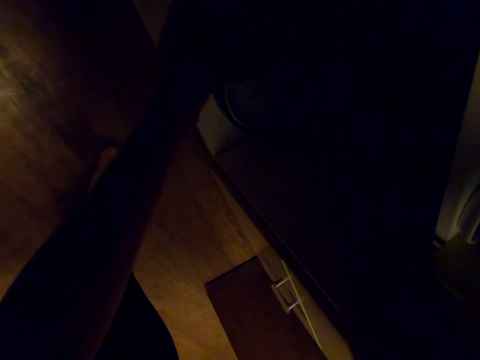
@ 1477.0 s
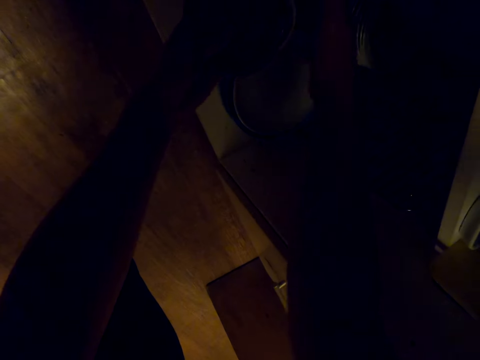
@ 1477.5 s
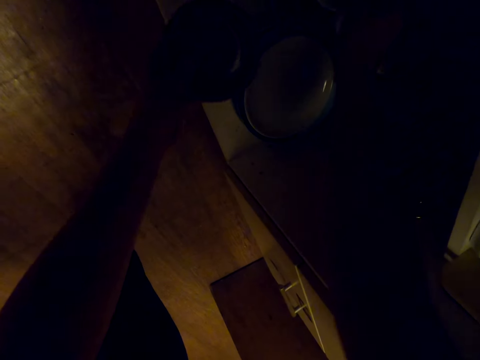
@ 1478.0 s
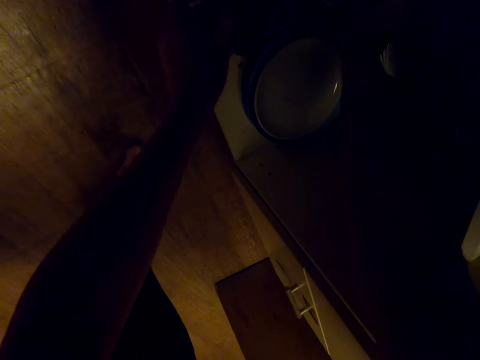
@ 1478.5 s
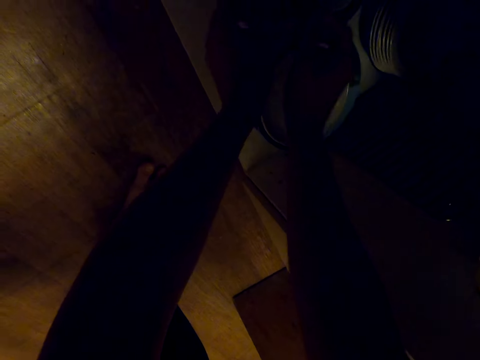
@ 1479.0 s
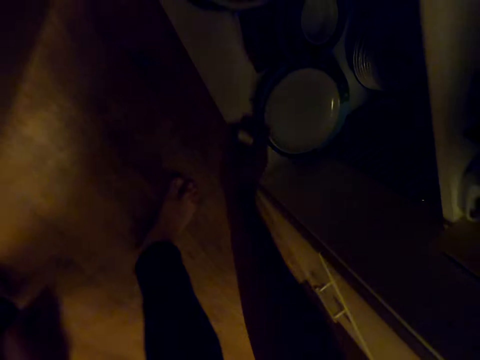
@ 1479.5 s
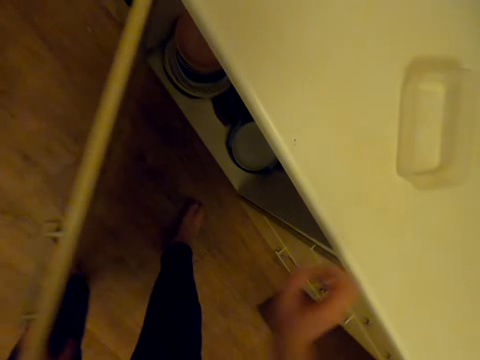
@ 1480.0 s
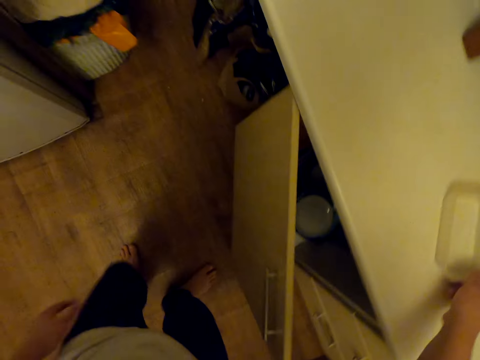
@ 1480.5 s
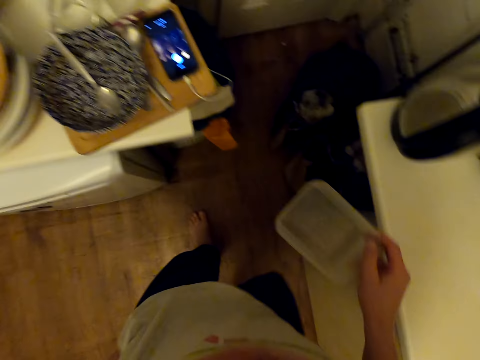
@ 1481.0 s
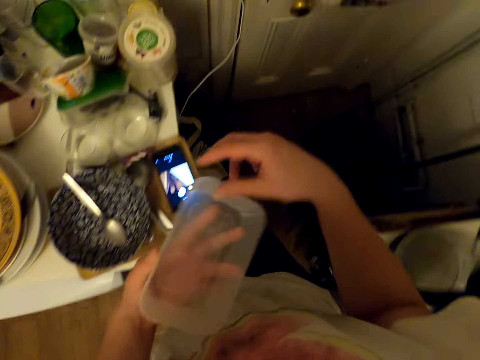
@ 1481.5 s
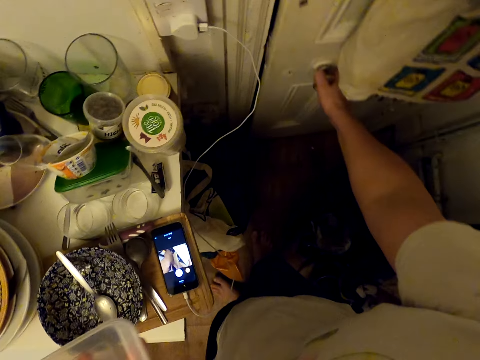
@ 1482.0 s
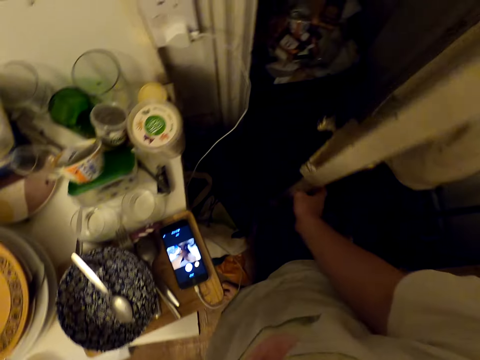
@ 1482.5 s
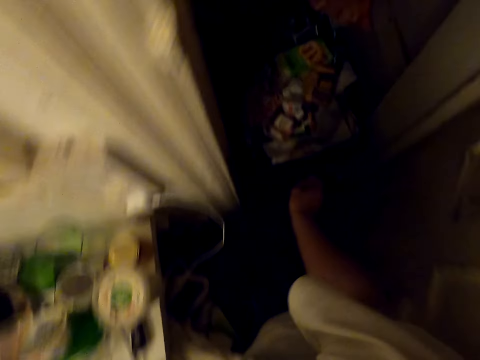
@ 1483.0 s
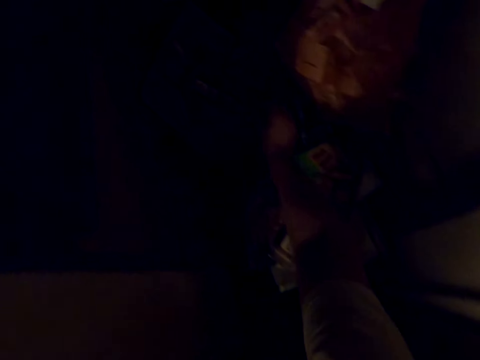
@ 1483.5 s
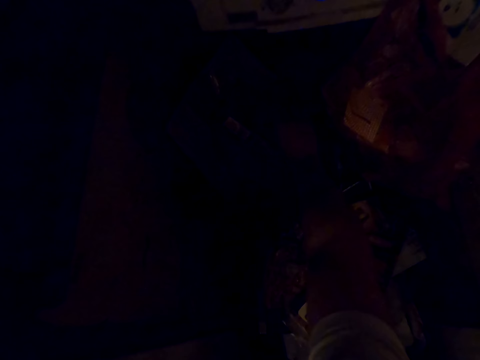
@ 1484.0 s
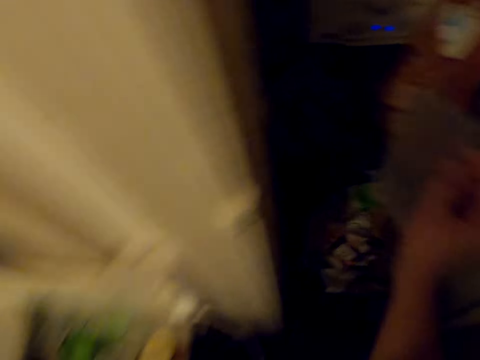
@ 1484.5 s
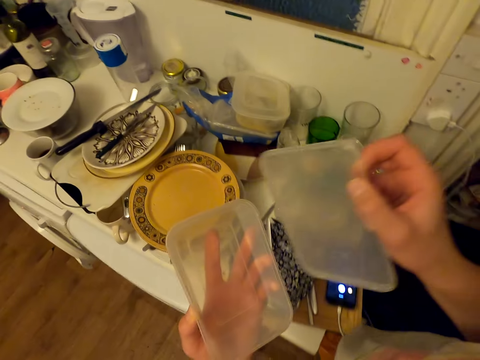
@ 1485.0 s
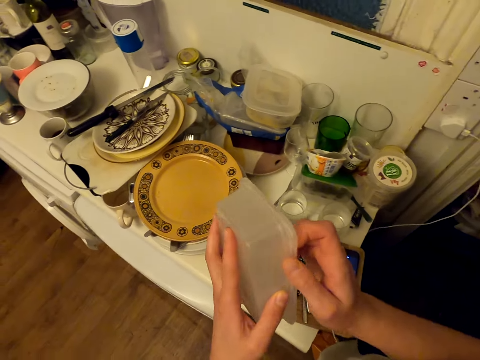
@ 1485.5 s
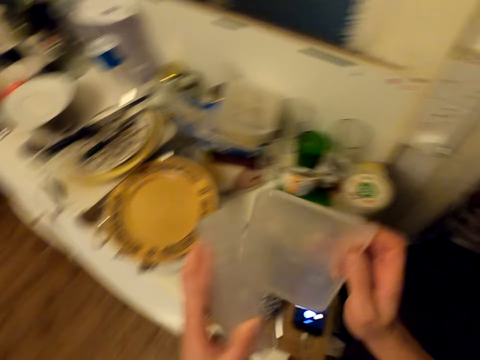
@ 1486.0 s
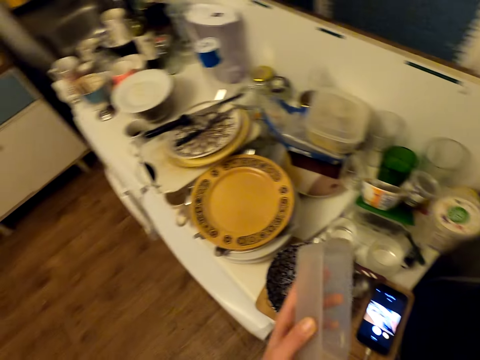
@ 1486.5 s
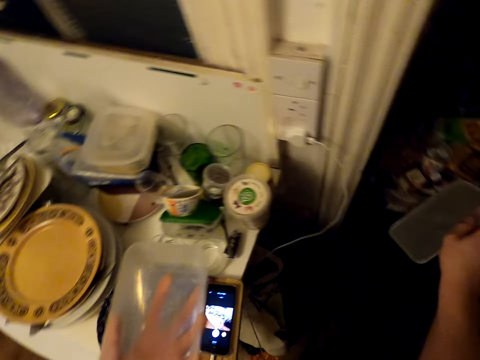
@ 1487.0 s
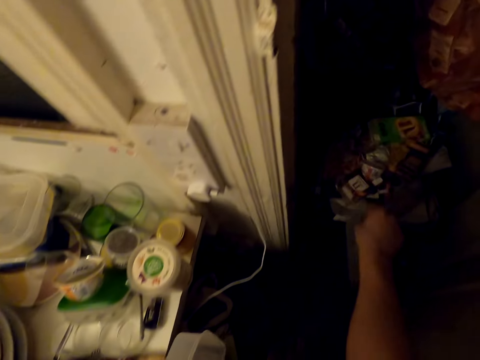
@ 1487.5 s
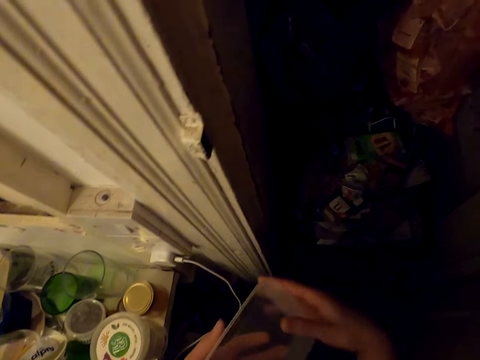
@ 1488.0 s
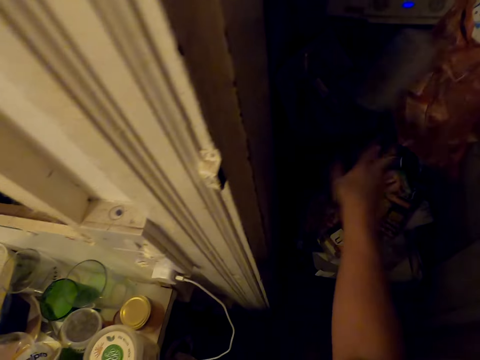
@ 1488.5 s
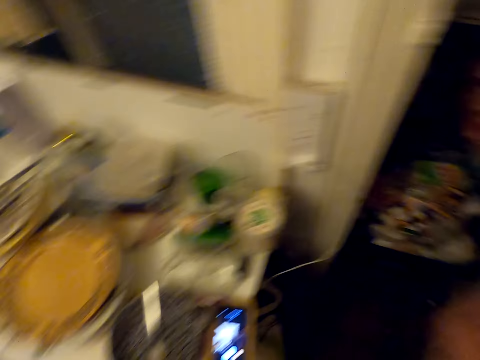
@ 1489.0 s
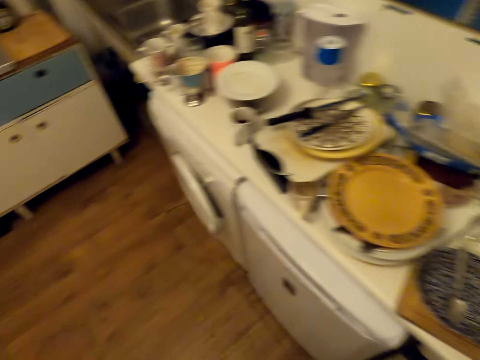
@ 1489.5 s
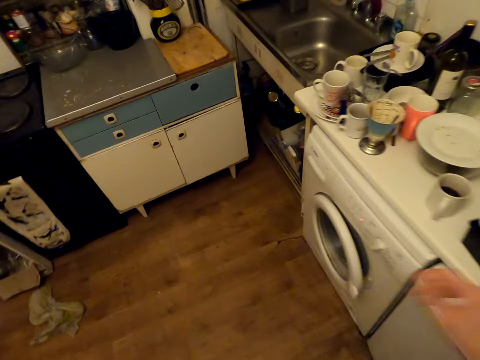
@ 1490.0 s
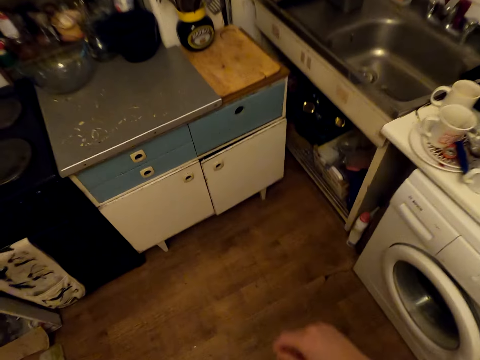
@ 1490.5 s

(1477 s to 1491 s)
The camera wearer closes the cabinet. They pick a tin from the table and walk around. They open the store door. They pick a tin lid from the store. They close the tin with the lid. They remove the lid from the tin. They throw the tin lid to the store. They throw the tin in the store. They walk around.

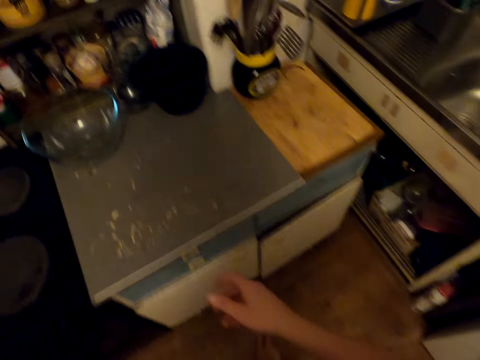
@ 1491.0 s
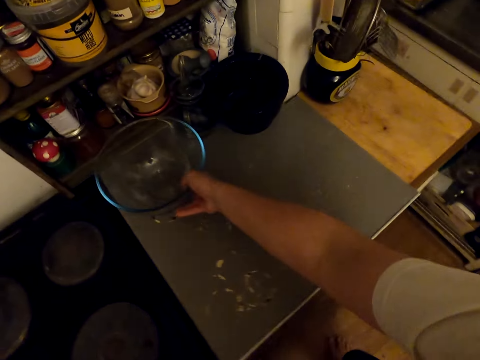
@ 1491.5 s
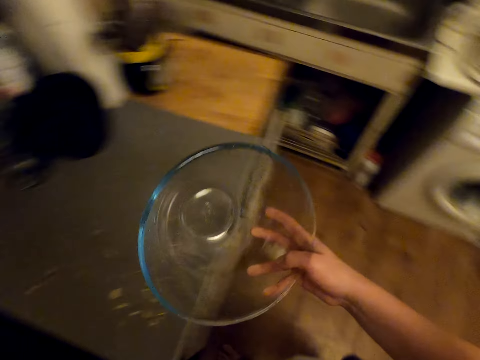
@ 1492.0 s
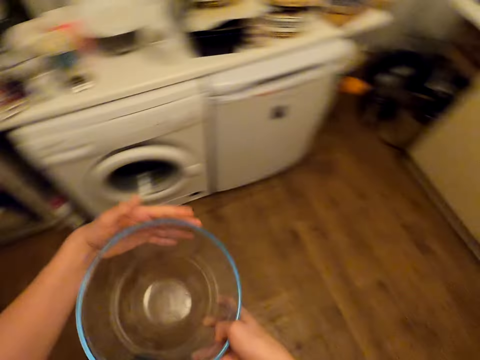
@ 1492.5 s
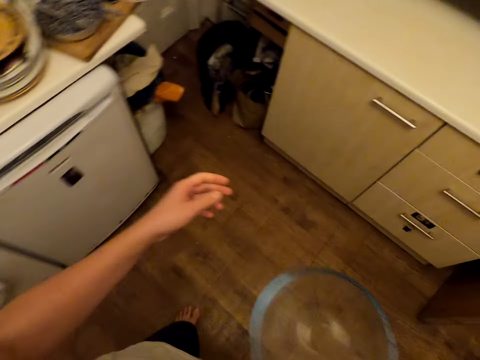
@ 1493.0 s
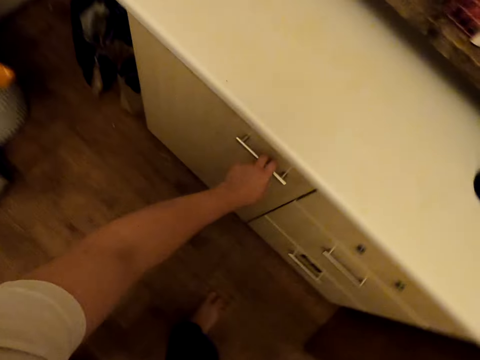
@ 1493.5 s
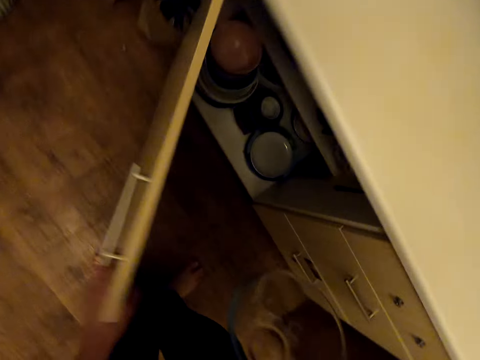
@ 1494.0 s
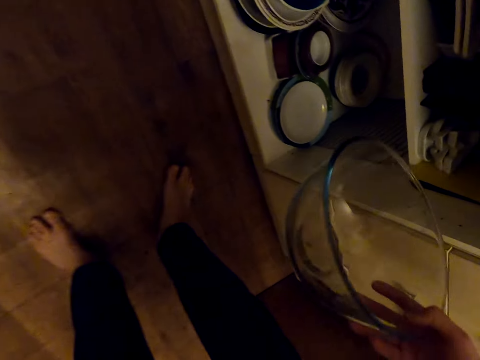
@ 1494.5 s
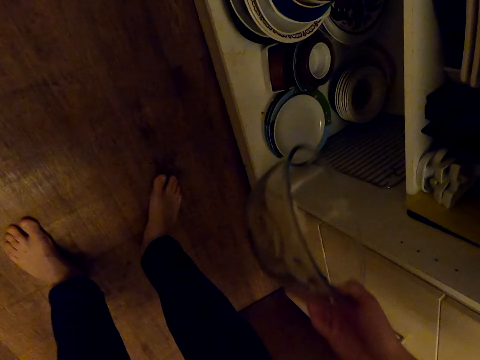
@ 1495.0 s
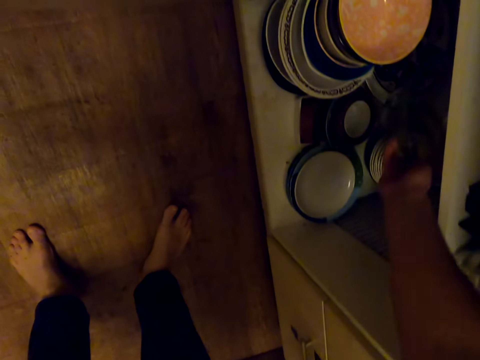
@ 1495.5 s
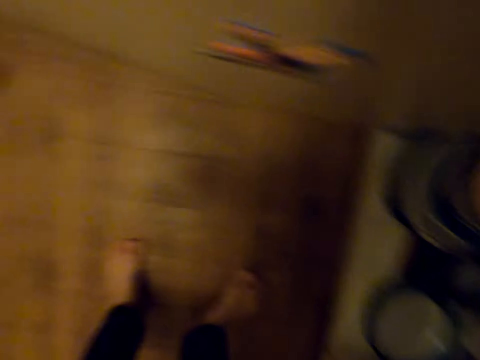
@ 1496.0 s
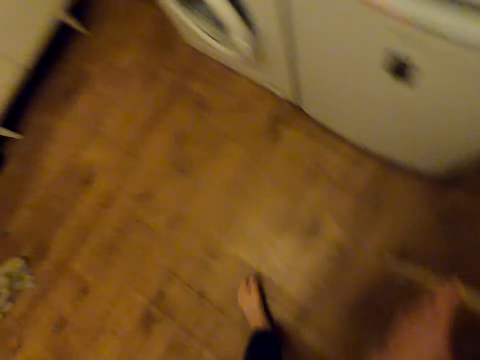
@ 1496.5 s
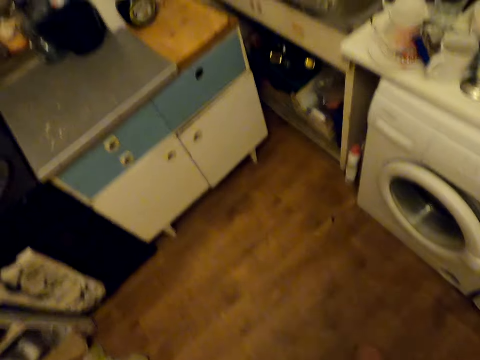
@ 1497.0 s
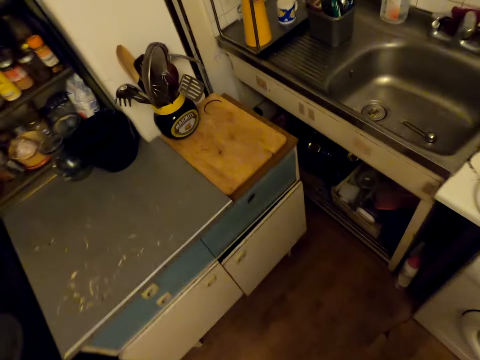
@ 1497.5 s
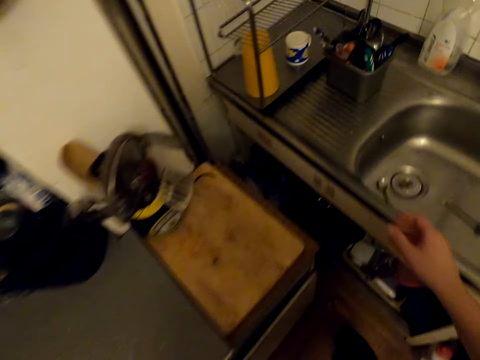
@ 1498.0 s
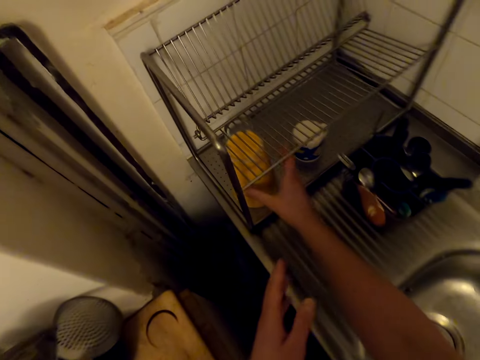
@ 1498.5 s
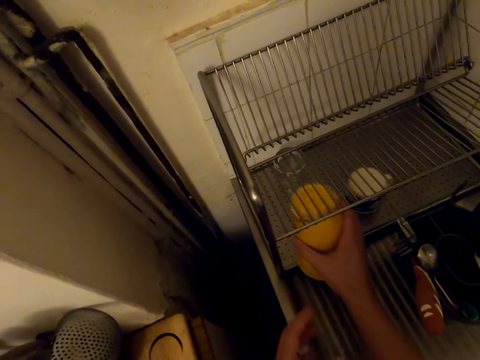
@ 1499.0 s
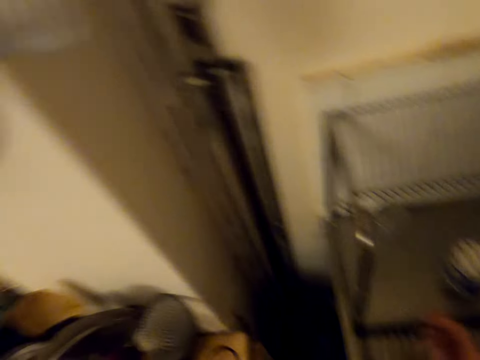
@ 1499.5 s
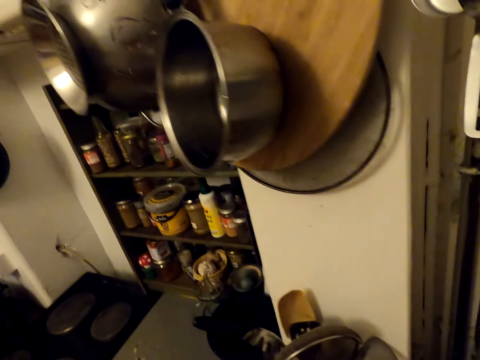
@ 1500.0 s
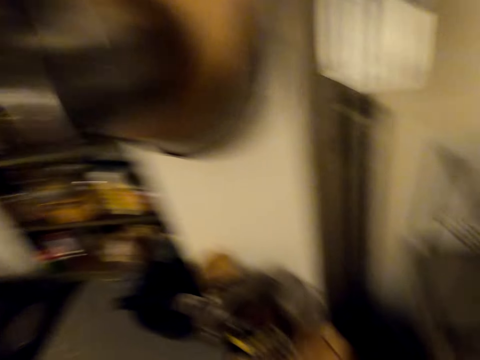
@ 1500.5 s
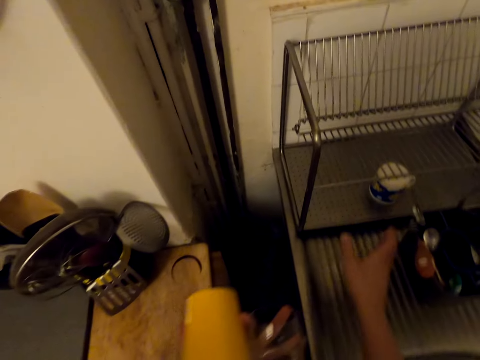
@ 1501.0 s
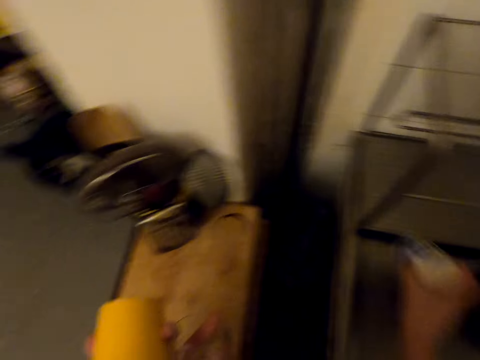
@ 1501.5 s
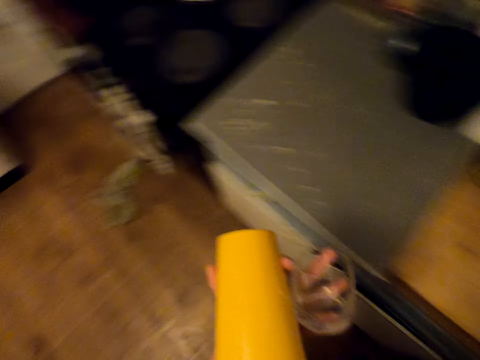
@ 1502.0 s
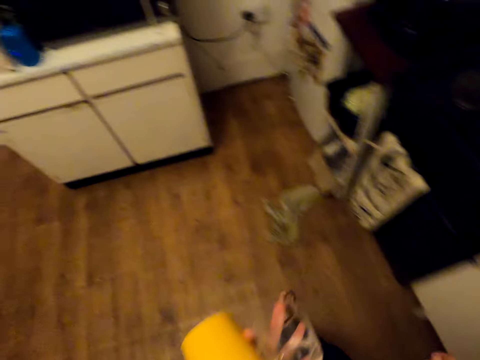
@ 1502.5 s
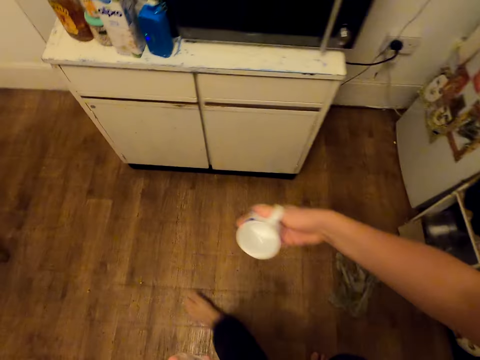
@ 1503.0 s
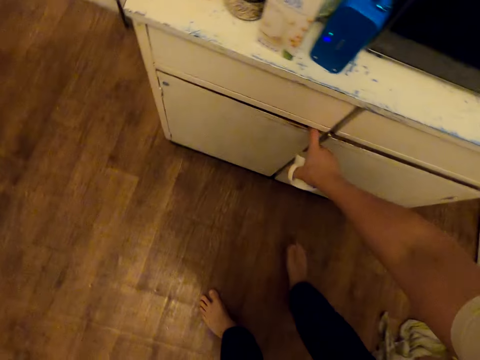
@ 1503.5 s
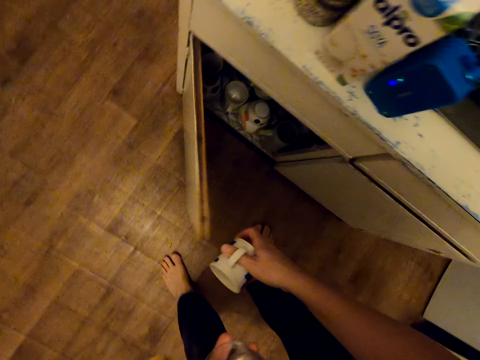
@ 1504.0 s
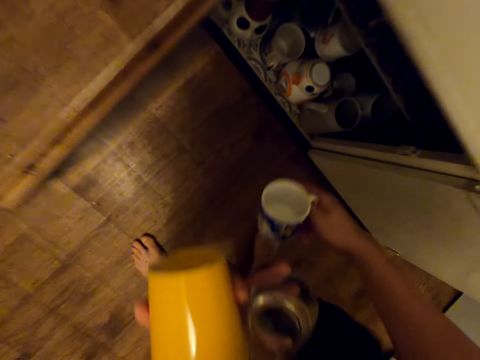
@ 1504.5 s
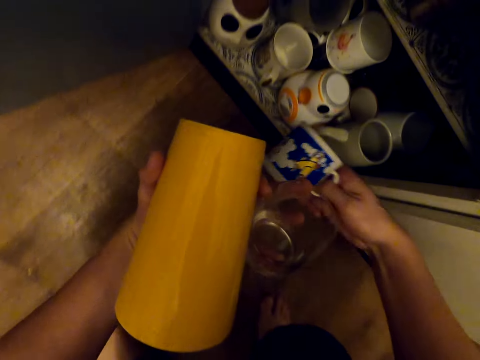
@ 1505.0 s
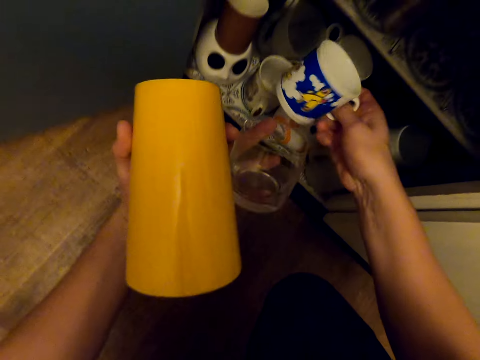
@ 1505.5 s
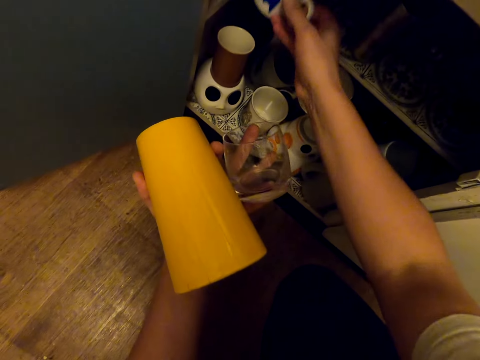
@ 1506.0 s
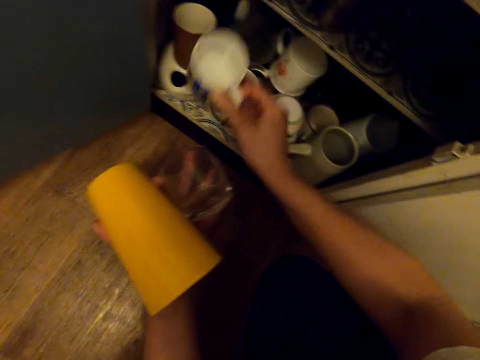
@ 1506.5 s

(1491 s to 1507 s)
The camera wearer picks a bowl from the table. They walk around. They open the cabinet. They place the bowl in the cabinet. They walk around. They pick cups from the utensil rack. They look around. They pick a cup. They walk around. They open the cabinet. They place the cups in the cabinet.
